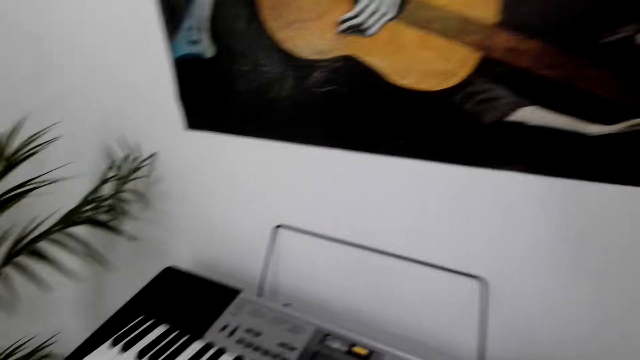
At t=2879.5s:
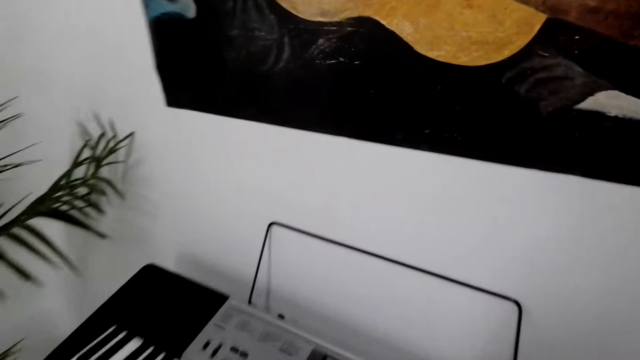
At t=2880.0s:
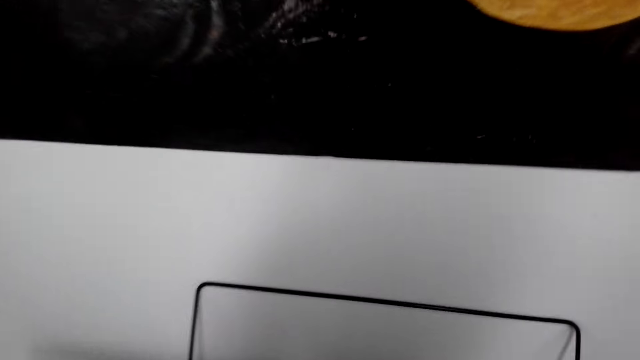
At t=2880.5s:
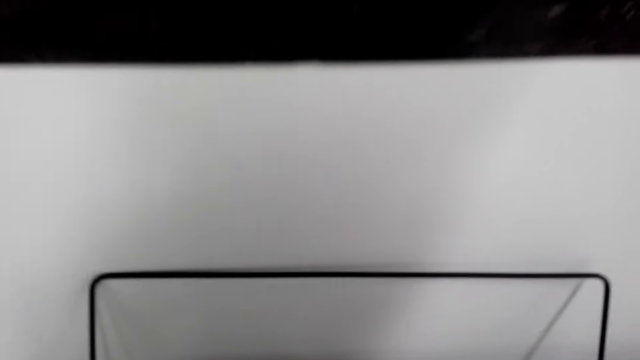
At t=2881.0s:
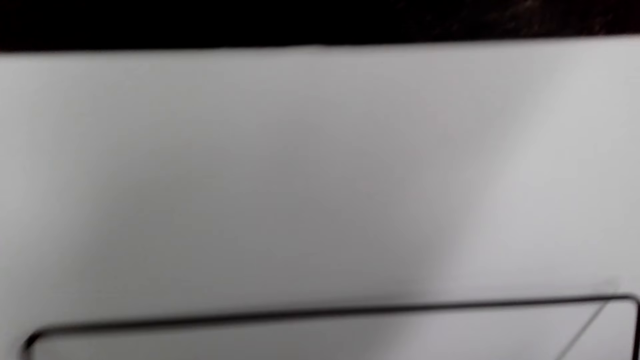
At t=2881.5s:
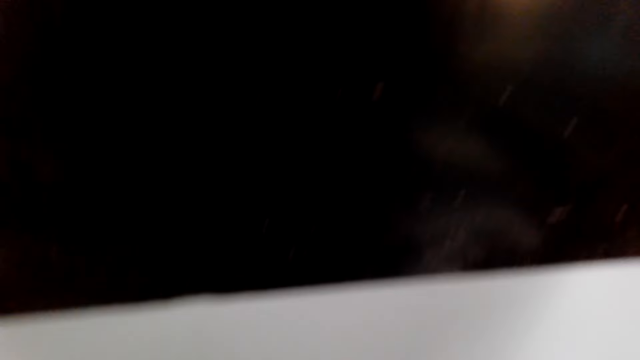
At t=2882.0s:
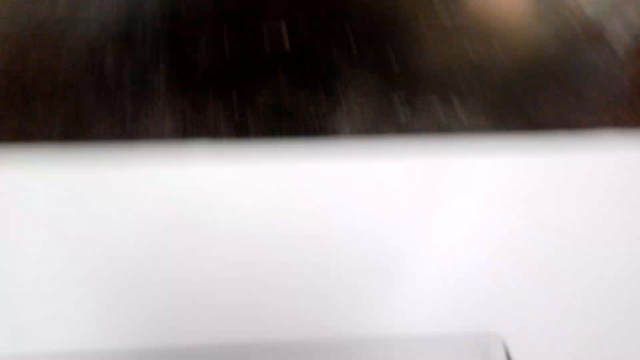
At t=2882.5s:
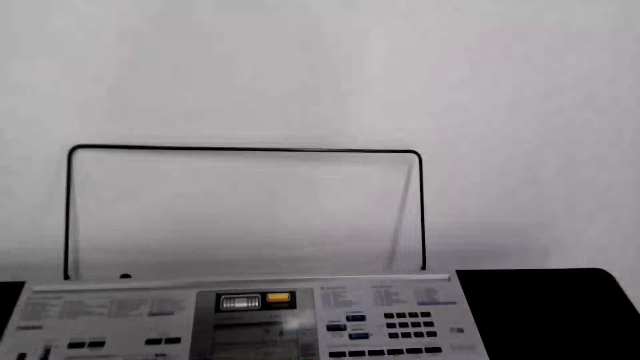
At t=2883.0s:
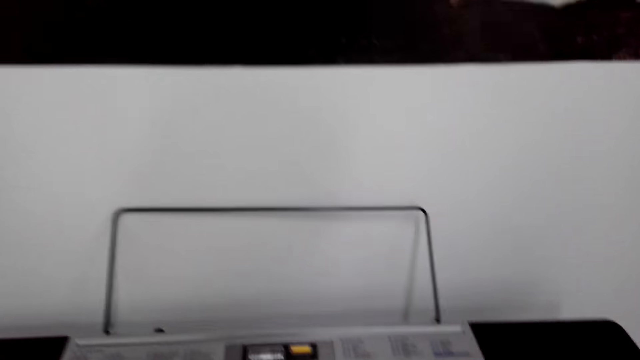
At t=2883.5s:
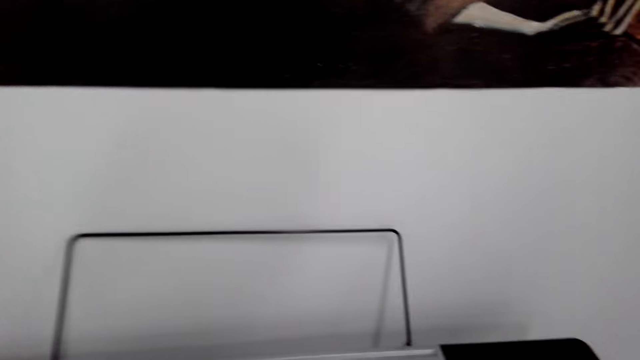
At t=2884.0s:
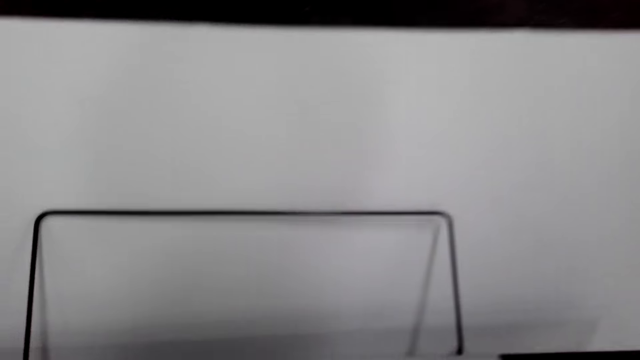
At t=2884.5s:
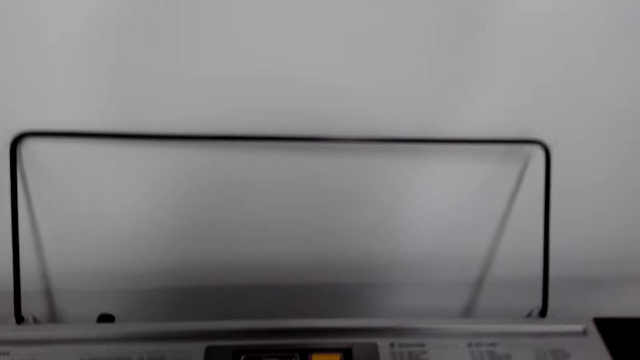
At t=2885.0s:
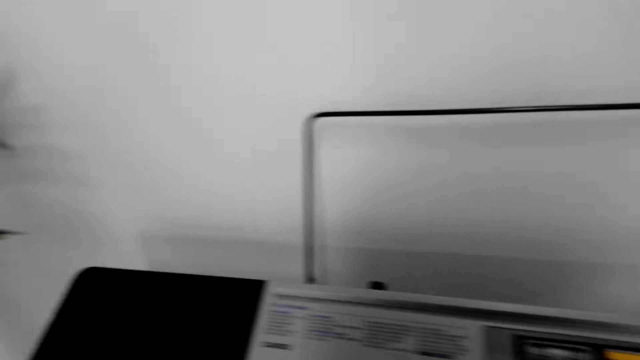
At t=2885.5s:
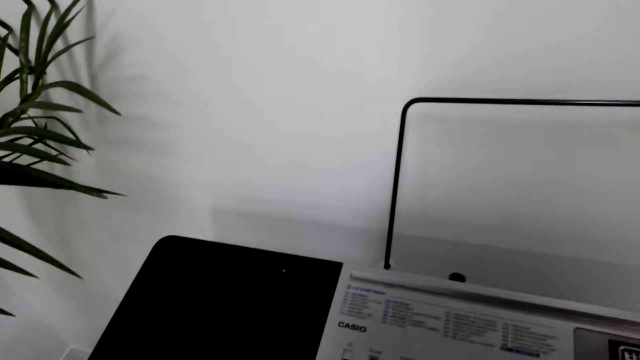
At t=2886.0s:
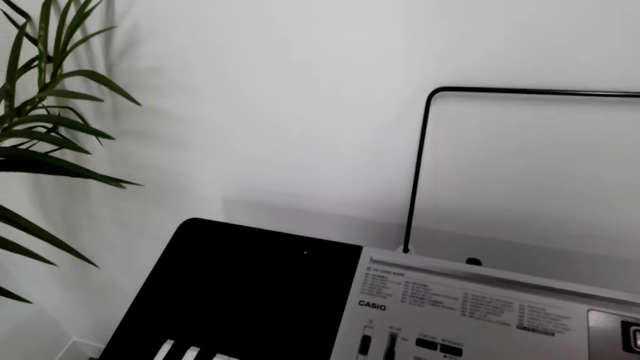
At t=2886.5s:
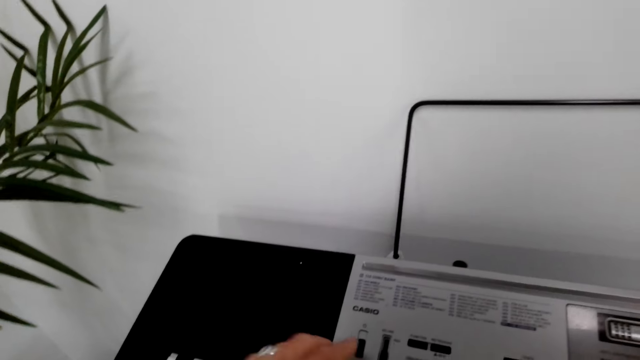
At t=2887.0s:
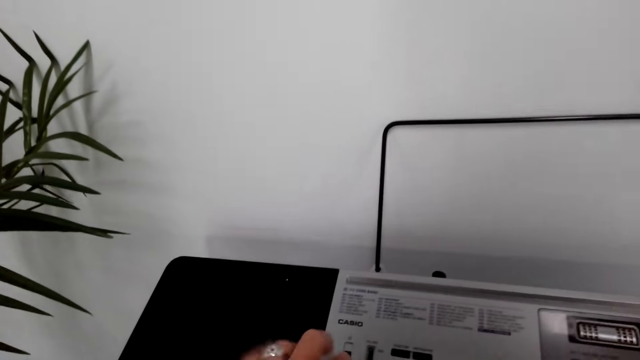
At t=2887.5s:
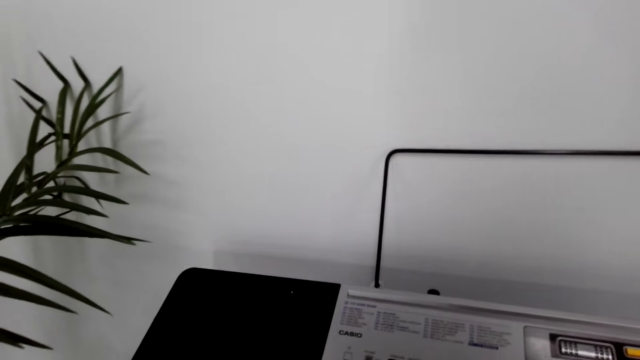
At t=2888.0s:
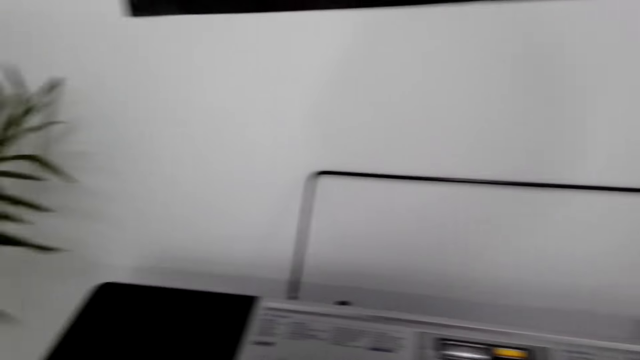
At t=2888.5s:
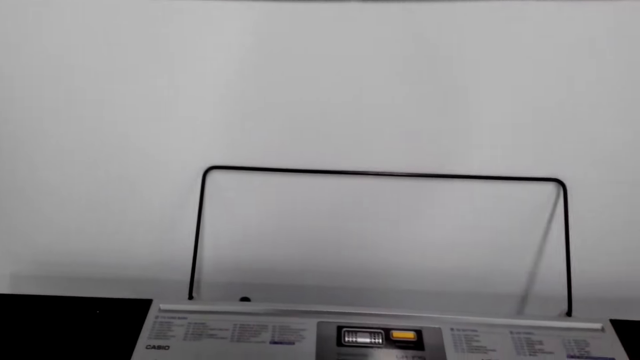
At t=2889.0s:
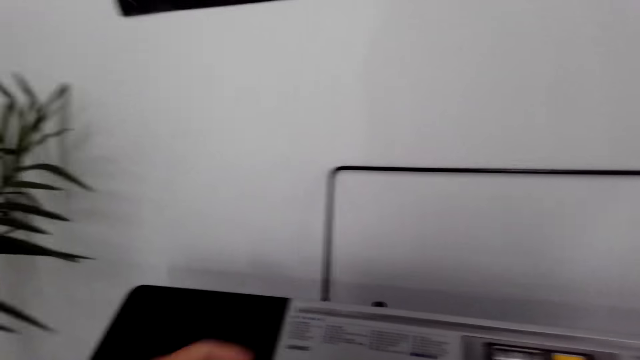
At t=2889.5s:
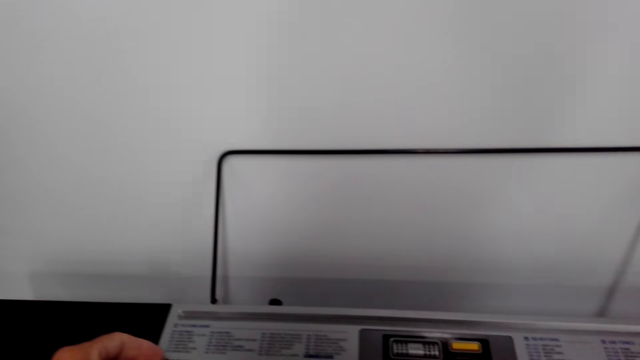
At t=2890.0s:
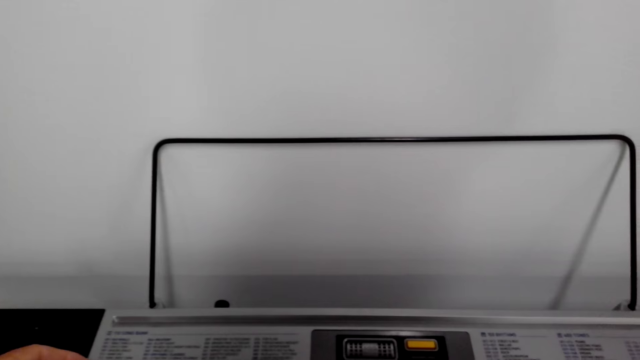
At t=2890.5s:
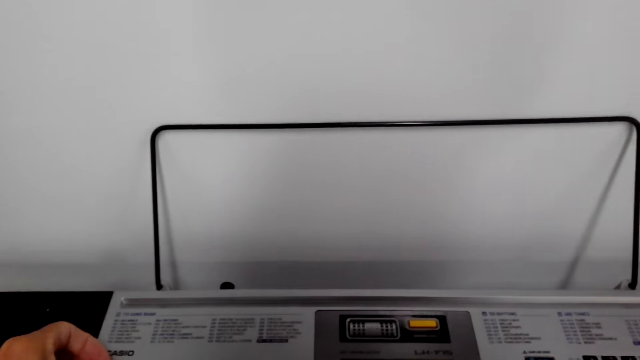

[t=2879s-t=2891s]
The camera wearer moves towards the piano. They touch a keyboard. They touch the piano.

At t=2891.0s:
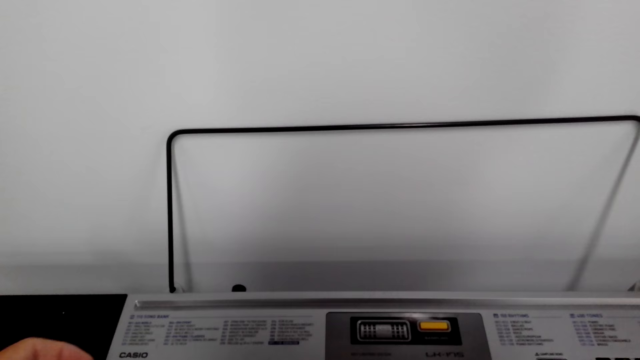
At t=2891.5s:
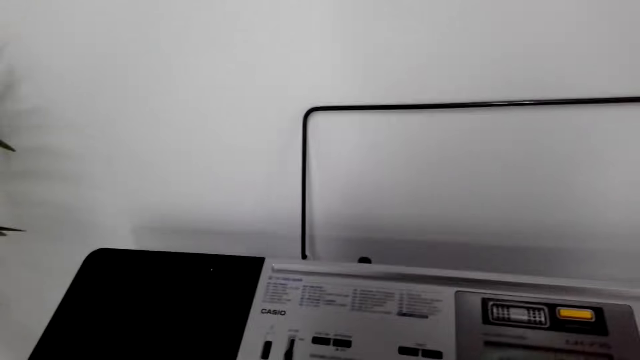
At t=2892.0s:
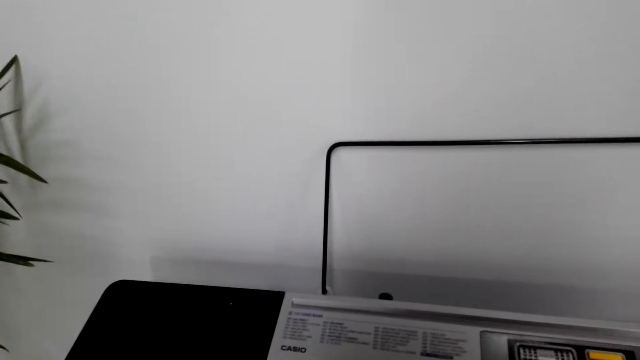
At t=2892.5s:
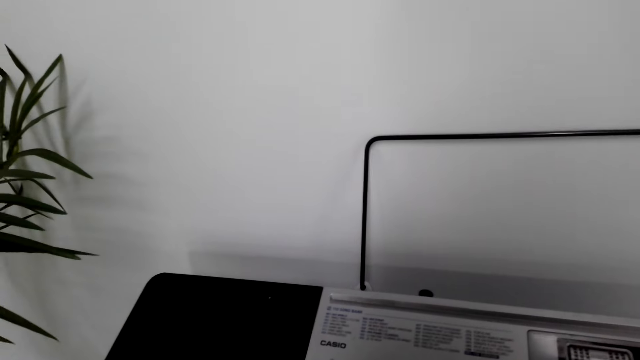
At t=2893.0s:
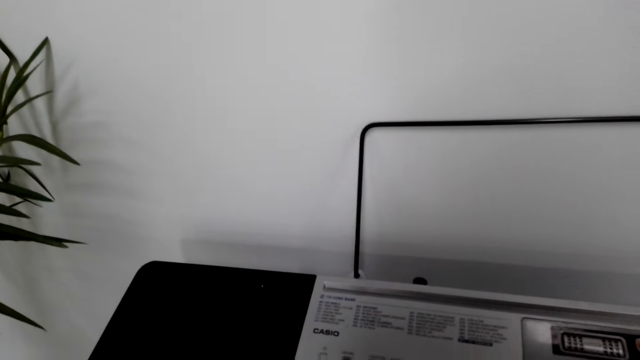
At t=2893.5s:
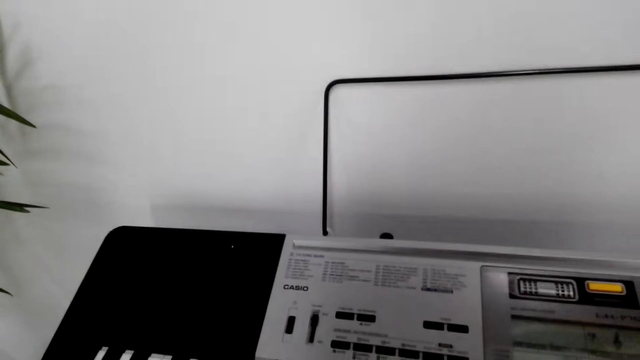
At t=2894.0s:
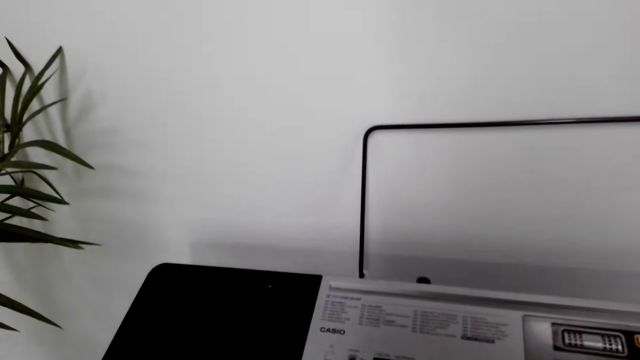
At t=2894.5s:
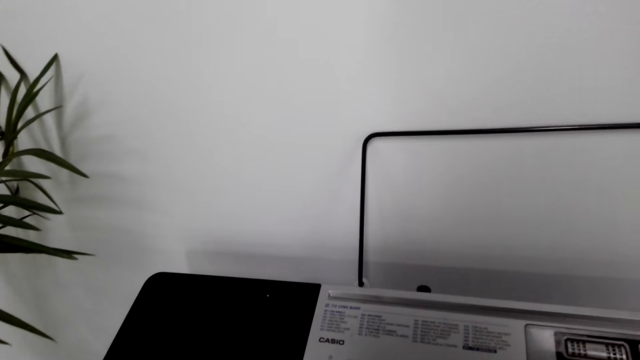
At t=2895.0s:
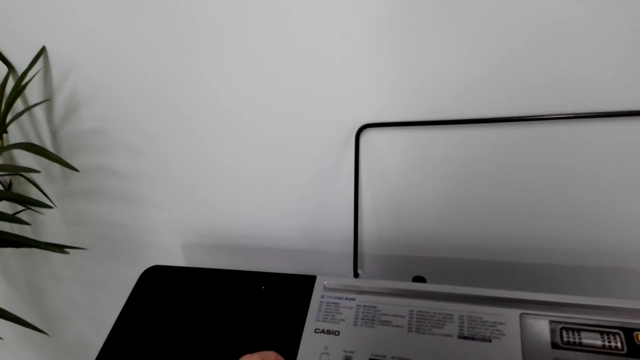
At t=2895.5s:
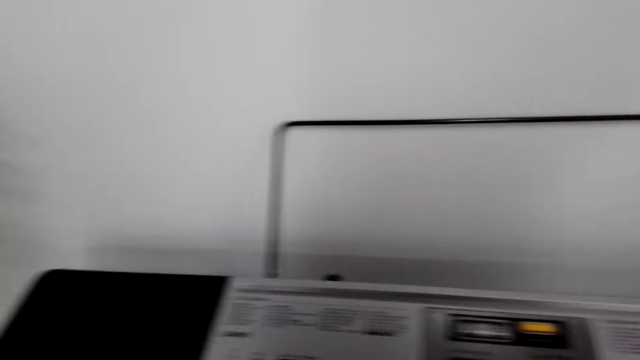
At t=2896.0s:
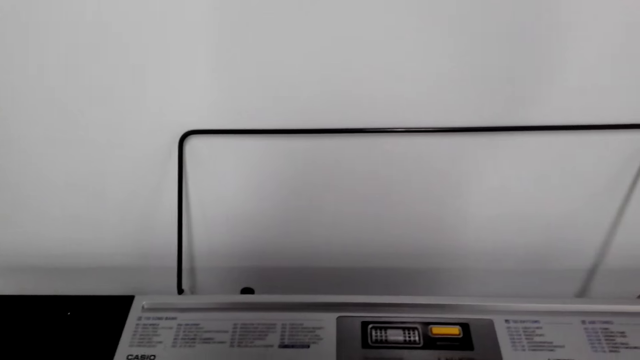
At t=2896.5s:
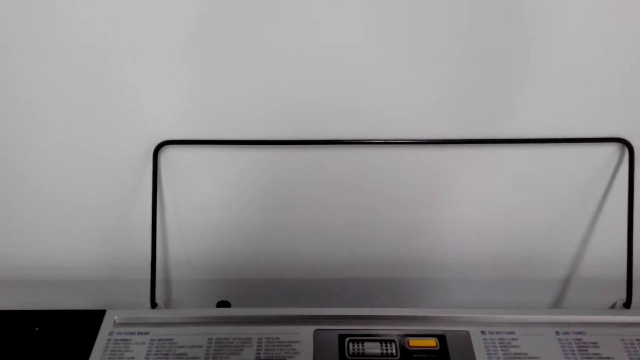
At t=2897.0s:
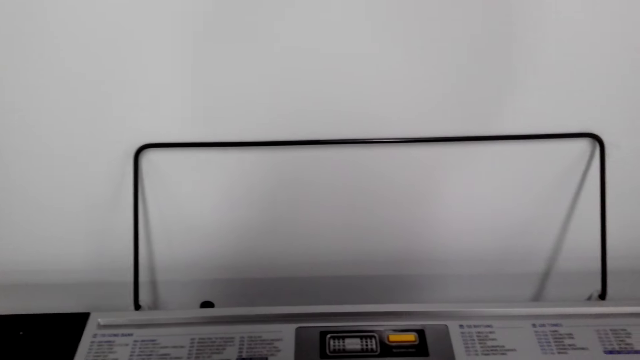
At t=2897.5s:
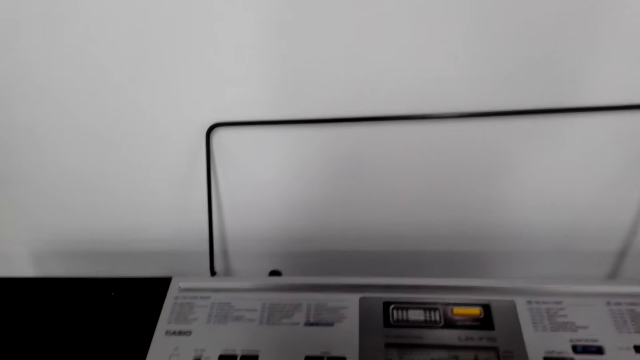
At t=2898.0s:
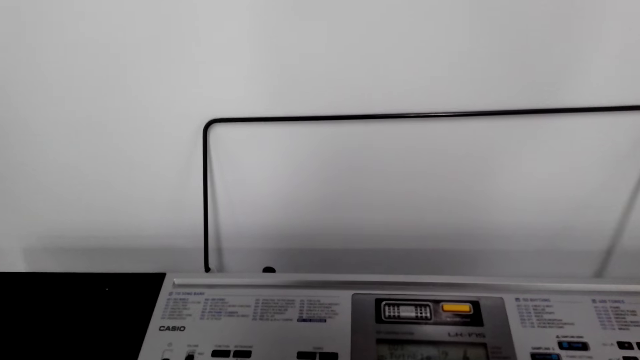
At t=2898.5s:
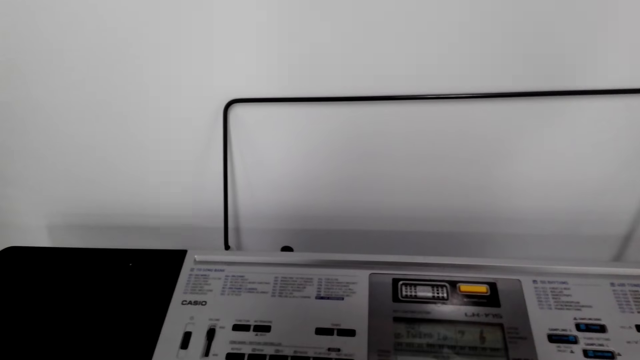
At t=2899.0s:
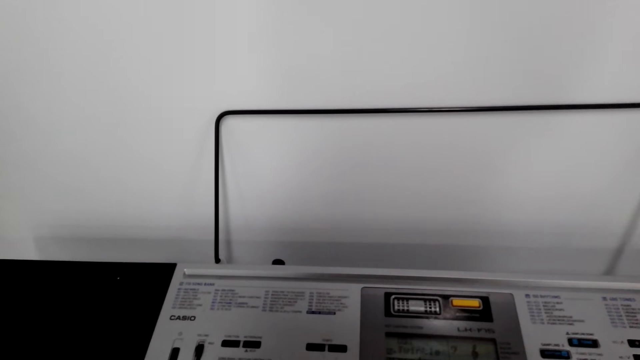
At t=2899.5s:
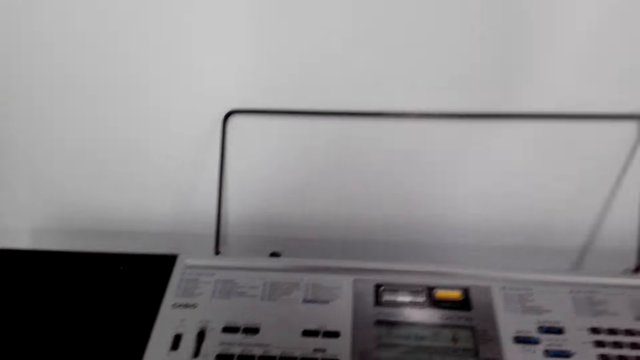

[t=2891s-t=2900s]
The camera wearer stares at the piano. They play the piano.
